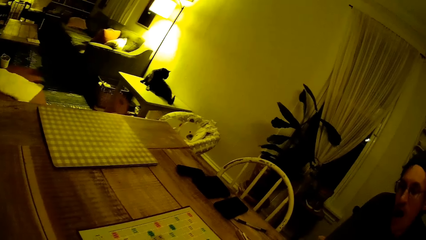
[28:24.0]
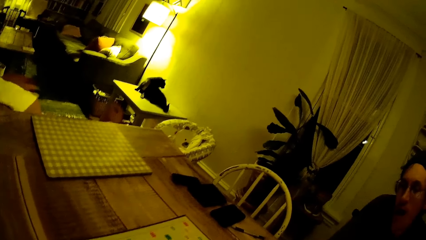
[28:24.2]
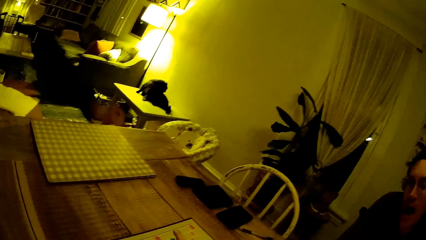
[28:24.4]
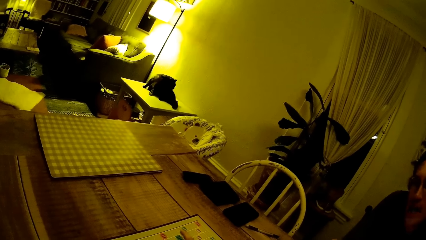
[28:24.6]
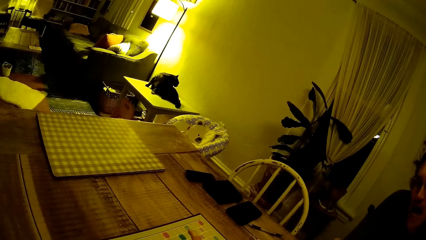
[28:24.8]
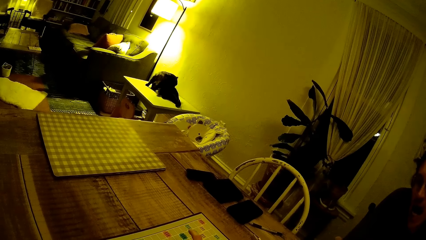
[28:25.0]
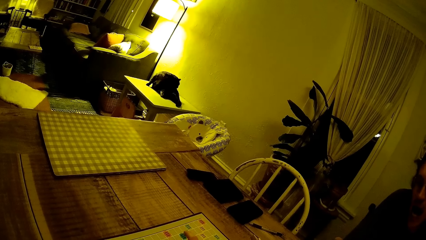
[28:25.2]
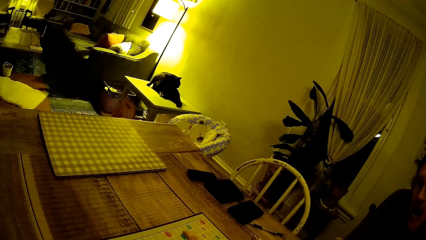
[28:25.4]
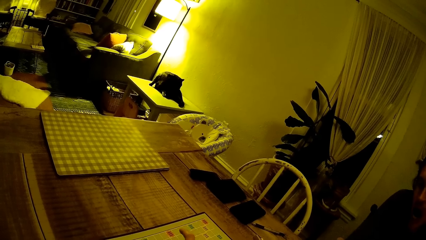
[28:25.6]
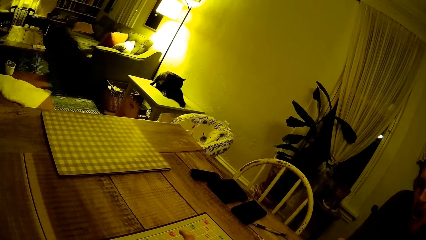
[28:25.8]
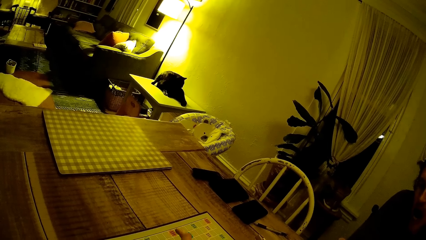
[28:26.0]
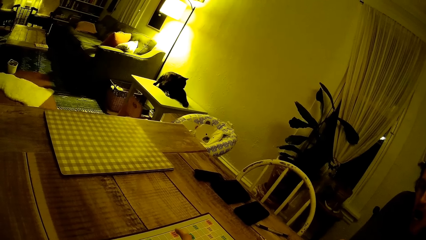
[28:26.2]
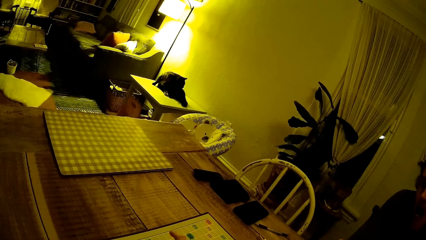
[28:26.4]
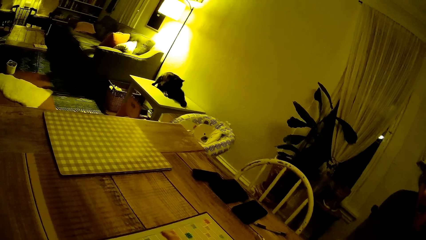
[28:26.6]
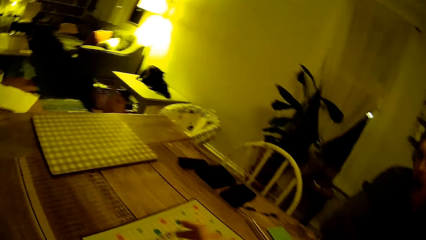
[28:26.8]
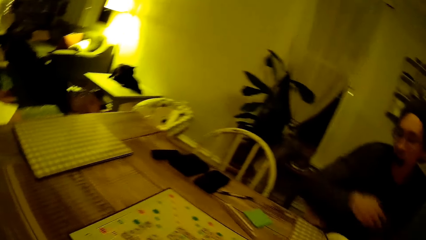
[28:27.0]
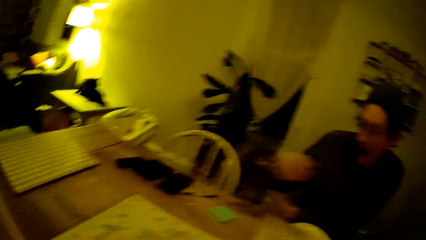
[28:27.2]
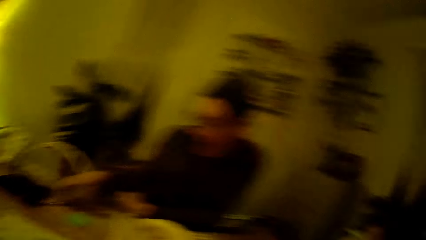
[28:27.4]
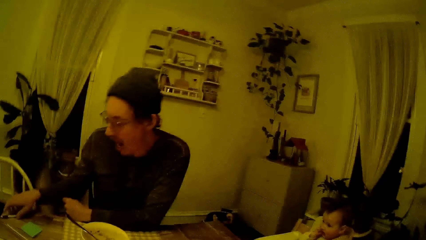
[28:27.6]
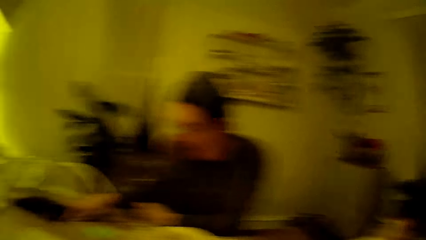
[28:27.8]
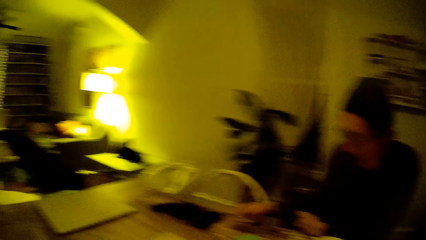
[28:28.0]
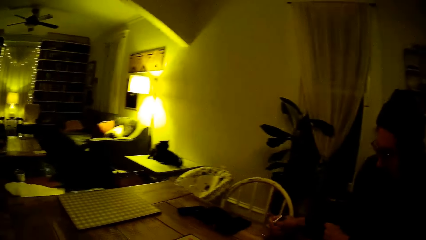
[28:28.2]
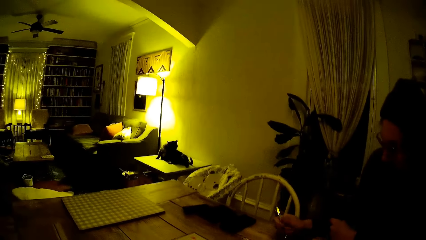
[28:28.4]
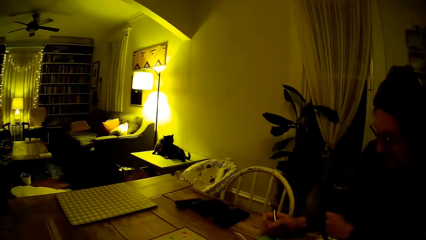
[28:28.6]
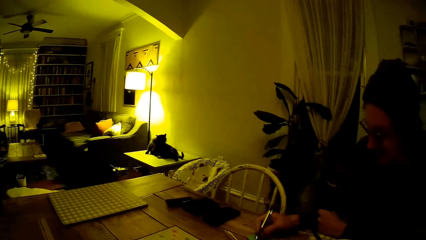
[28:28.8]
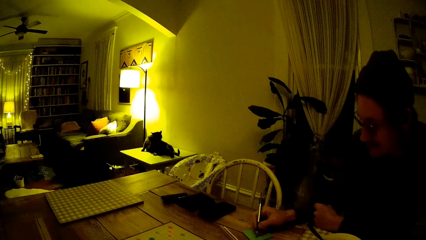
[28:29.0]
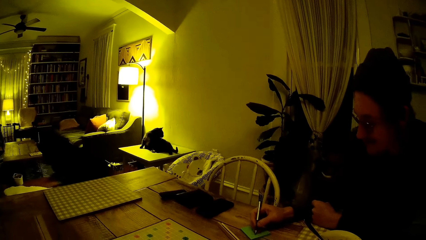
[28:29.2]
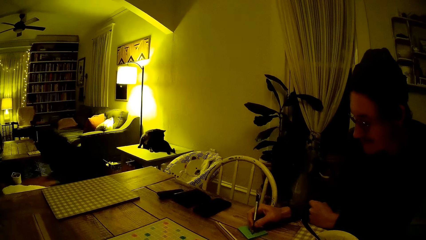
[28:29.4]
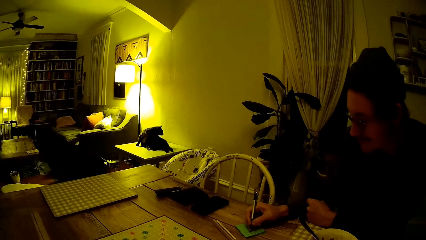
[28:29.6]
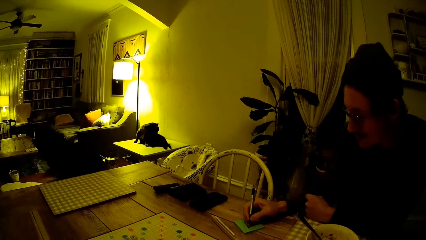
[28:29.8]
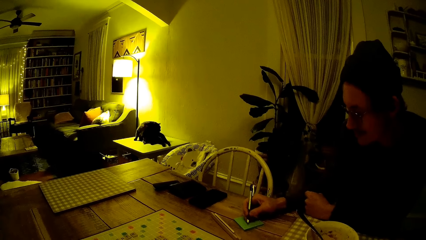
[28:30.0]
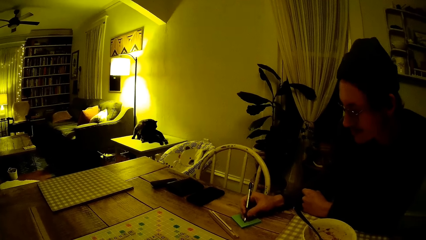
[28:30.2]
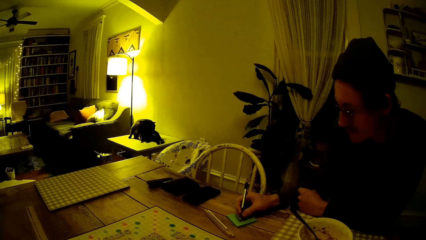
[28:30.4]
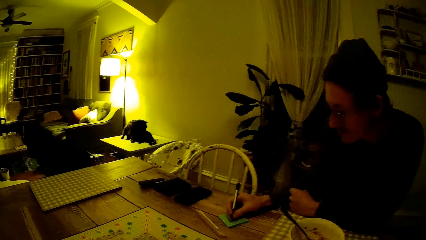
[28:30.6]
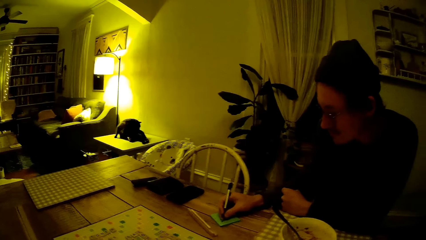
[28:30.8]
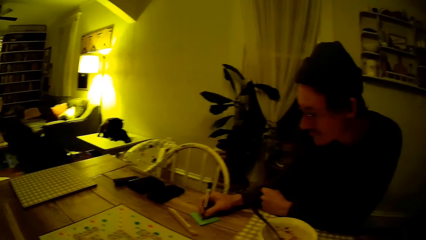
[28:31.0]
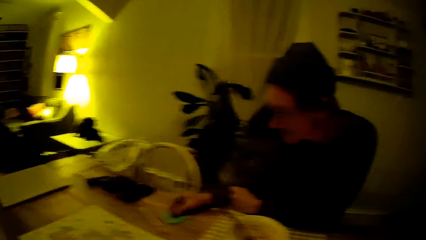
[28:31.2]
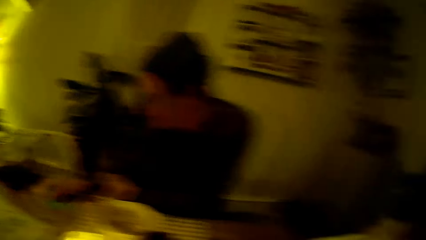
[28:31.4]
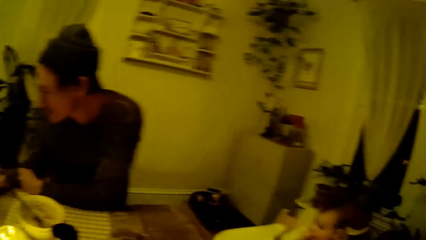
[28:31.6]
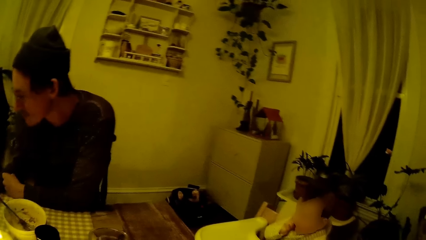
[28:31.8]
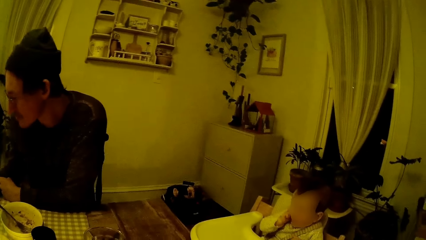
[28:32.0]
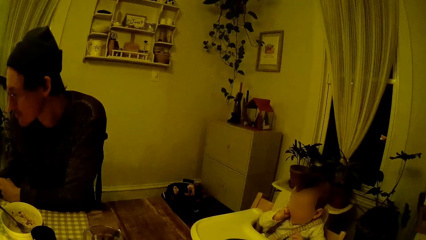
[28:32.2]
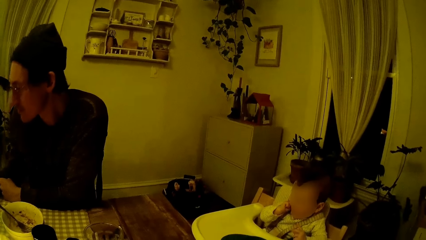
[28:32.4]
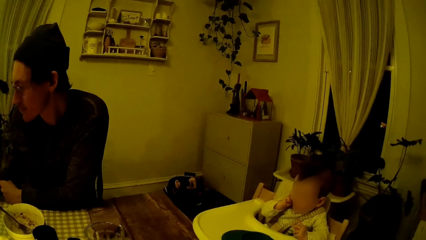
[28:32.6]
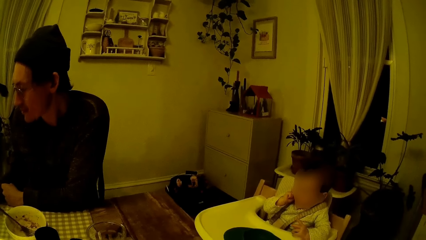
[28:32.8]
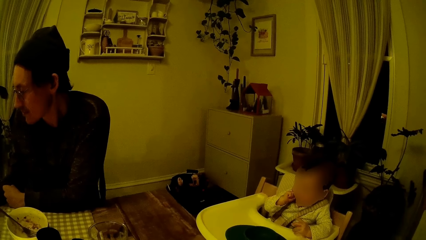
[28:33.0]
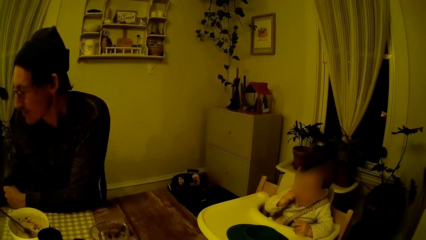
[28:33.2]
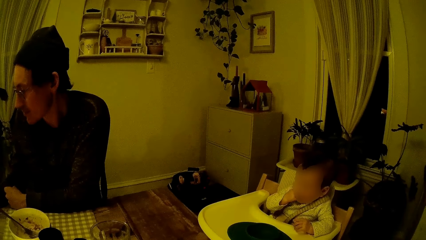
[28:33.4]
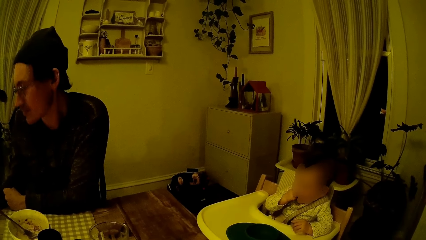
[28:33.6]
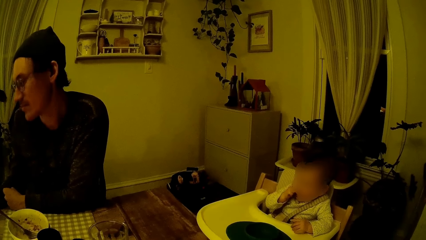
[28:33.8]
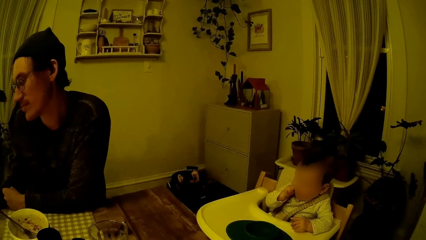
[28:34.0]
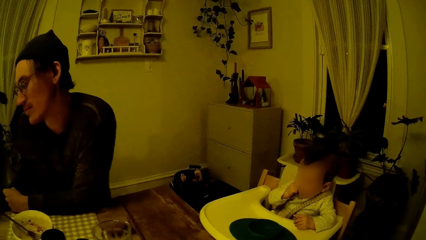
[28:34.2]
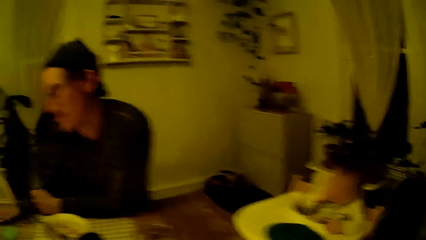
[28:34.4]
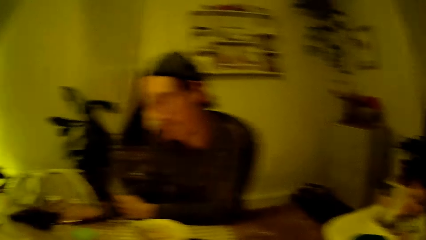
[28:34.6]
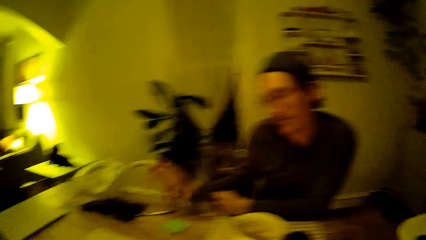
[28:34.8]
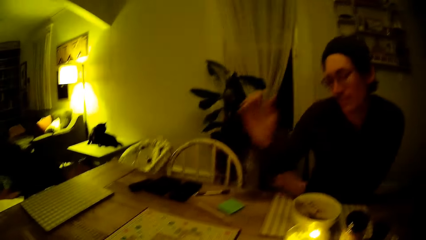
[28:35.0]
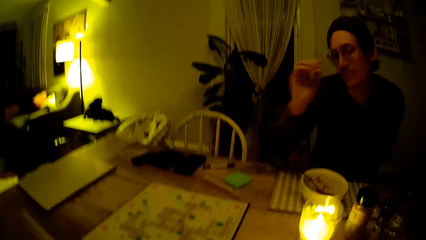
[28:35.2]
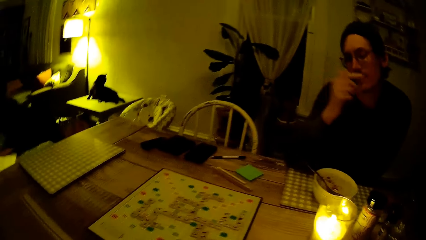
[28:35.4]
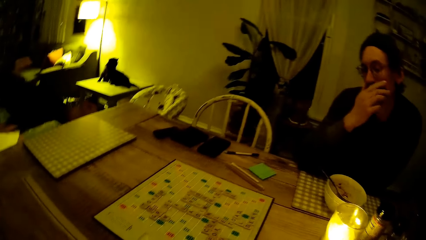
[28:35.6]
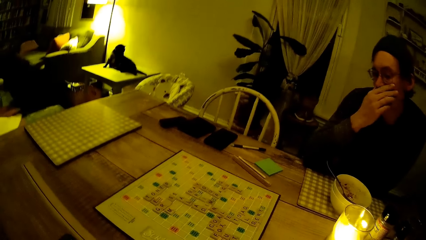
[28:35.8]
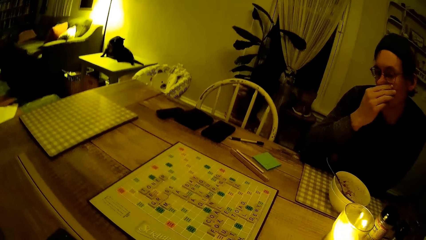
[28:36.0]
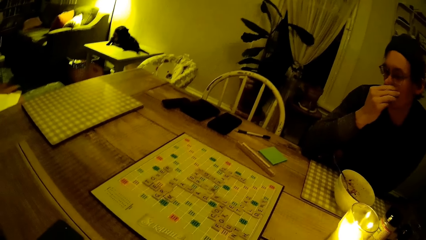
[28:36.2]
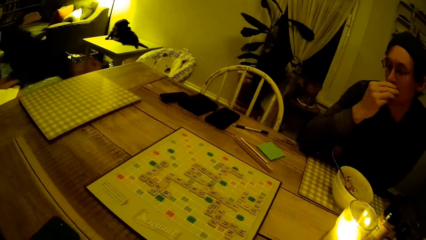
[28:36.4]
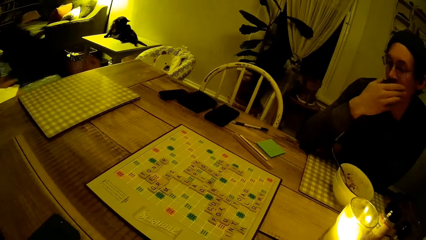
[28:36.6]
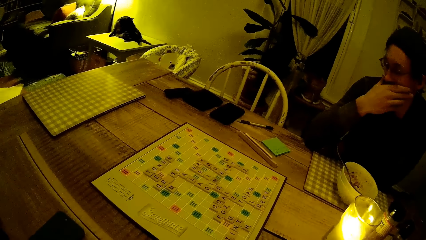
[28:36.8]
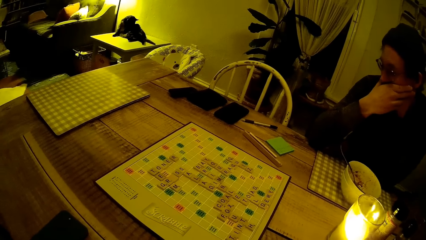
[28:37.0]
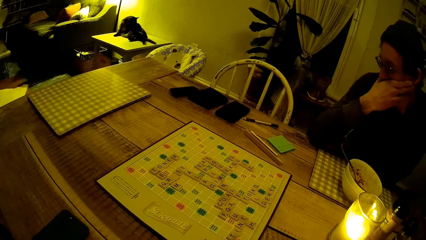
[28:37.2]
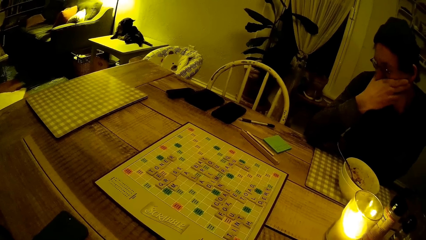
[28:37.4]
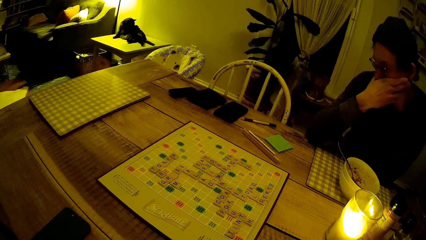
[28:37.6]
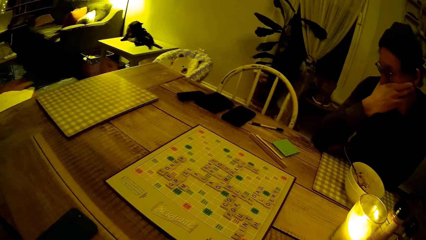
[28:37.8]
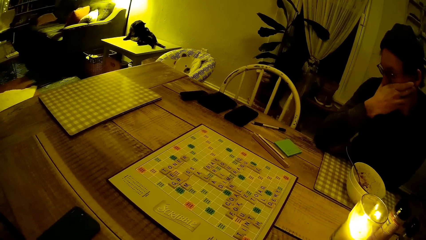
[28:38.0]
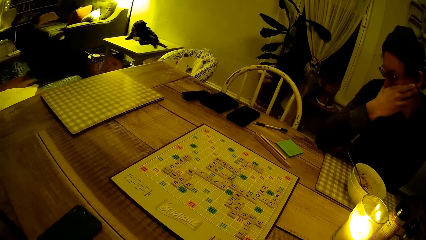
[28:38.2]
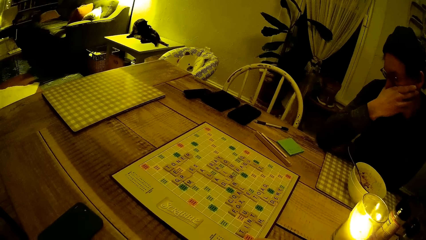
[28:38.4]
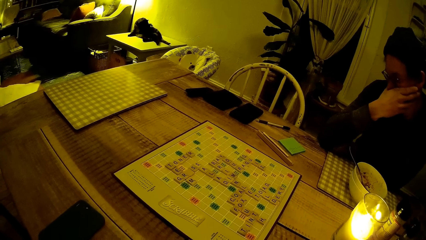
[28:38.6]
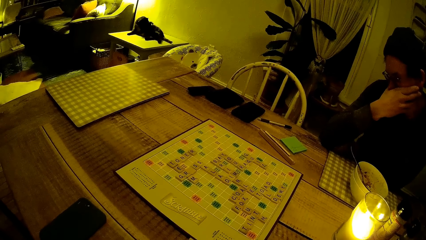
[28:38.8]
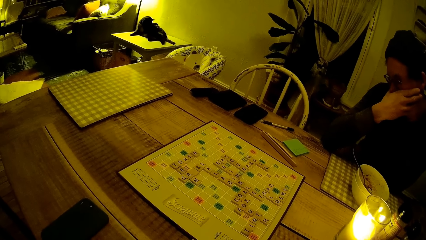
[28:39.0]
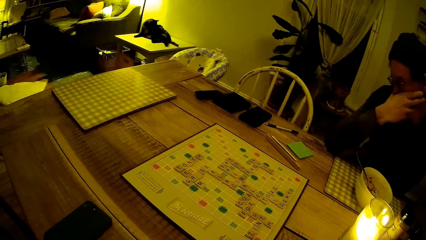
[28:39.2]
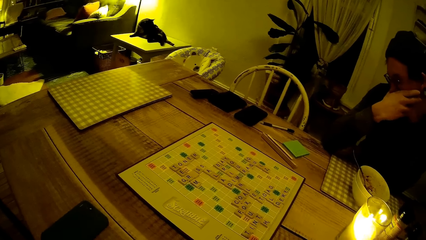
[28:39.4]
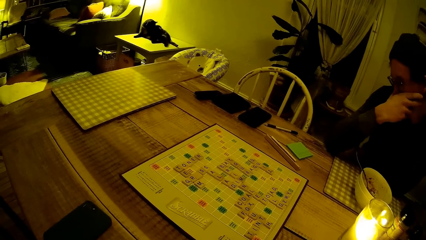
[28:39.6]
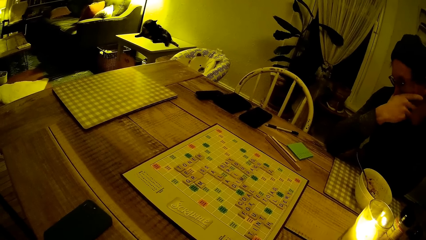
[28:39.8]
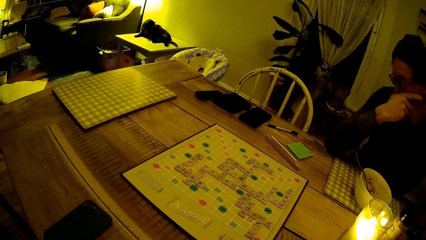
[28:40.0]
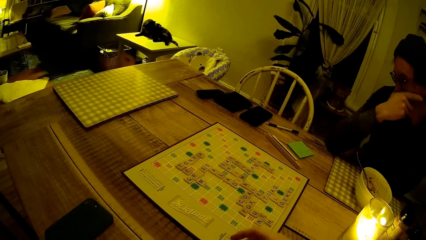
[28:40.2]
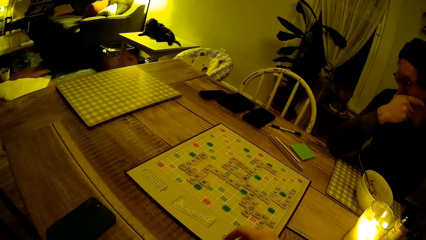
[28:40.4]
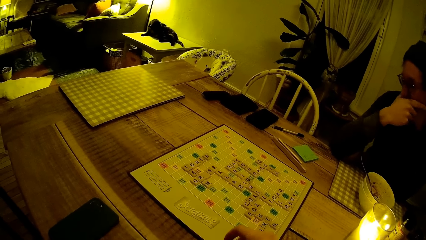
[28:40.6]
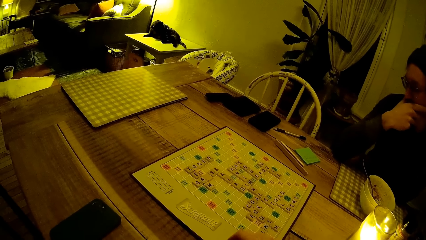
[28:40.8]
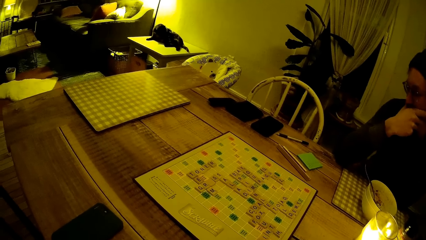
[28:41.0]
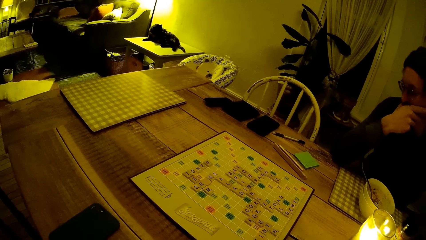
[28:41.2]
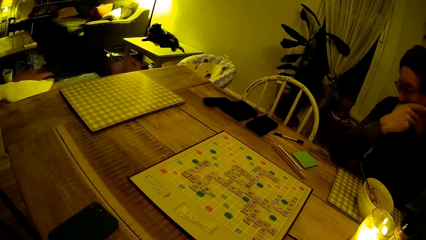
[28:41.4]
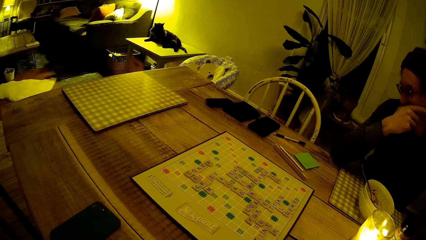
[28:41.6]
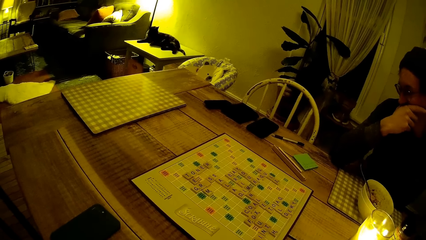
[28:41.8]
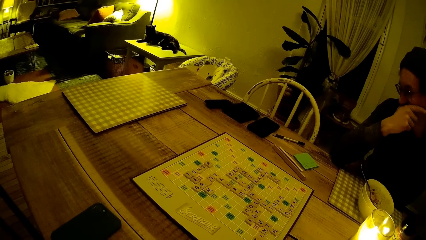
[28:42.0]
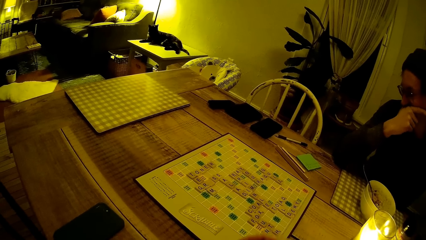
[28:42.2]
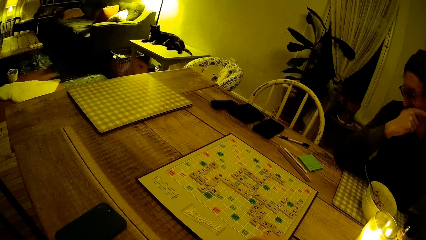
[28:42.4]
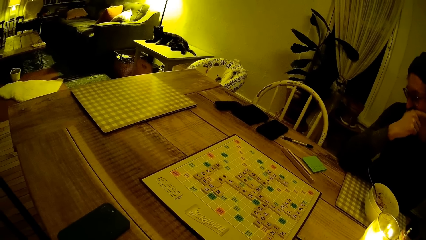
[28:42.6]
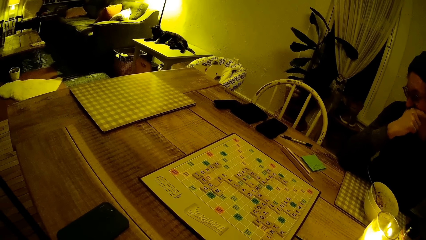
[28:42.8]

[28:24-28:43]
The camera wearer counts the scrabble tiles on the scrabble board with her right hand. She turns to the side. A man picks a pen on the table with his right hand. The man holds the pen, and writes on a paper on the table with the pen with his right hand. The camera wearer turns to the side. Another person sits on a baby carrier. The man drops the pen on the table with his right hand. The camera wearer turns to the side. The man touches his face.
